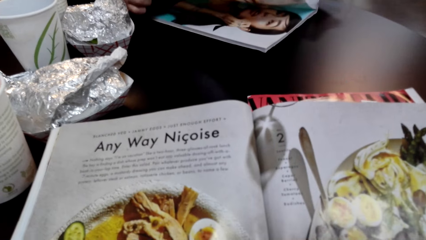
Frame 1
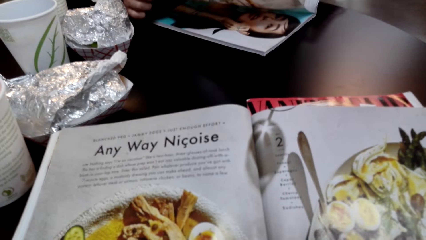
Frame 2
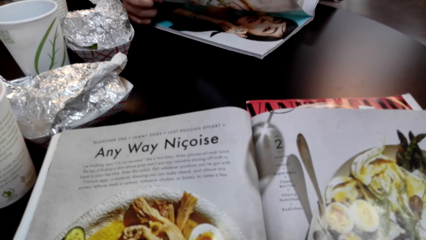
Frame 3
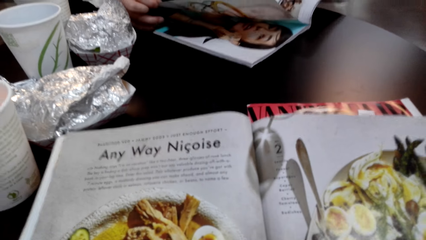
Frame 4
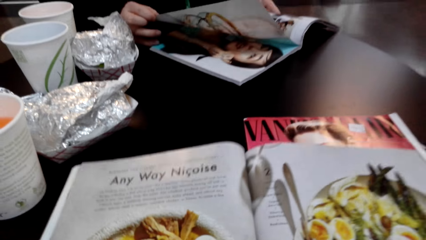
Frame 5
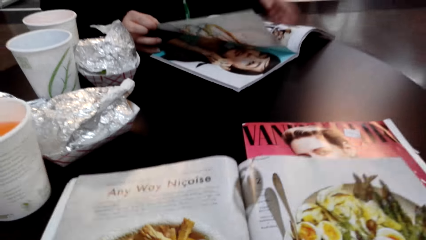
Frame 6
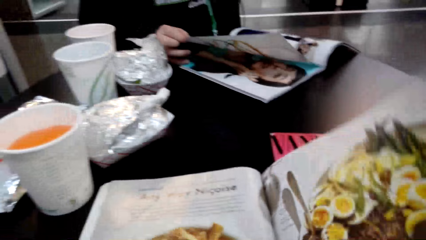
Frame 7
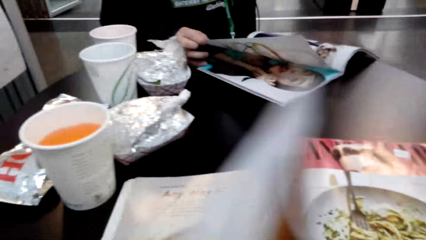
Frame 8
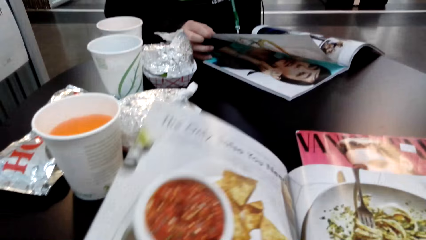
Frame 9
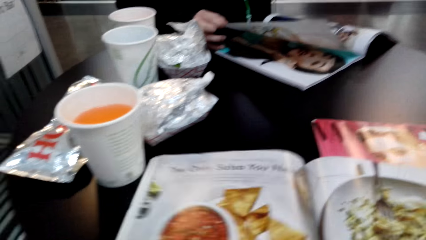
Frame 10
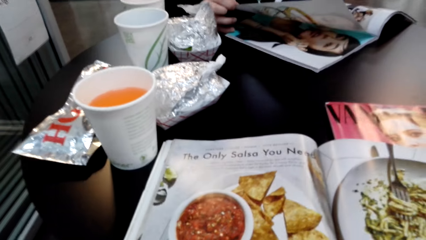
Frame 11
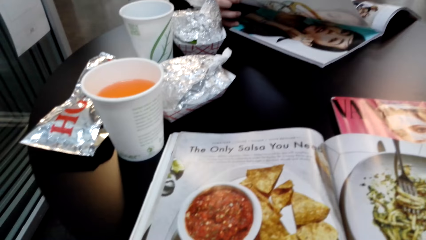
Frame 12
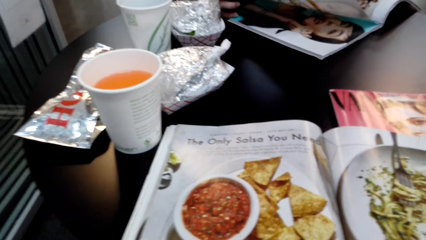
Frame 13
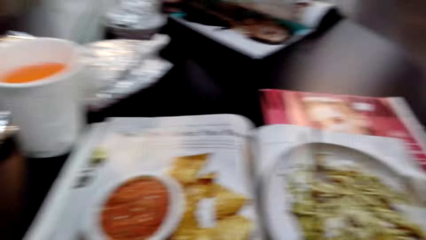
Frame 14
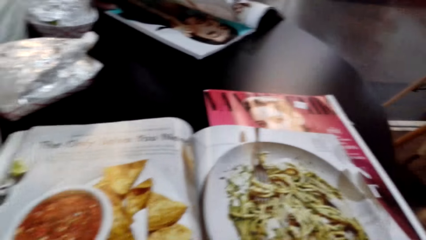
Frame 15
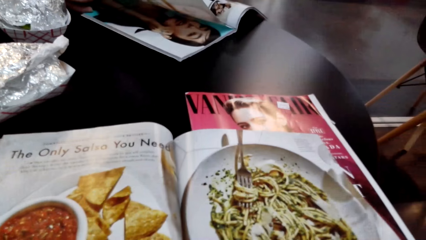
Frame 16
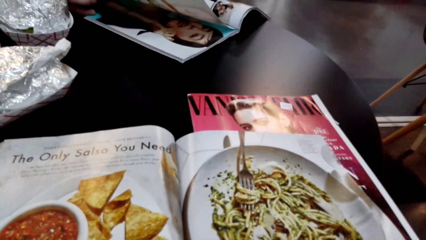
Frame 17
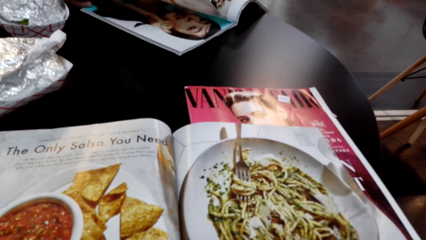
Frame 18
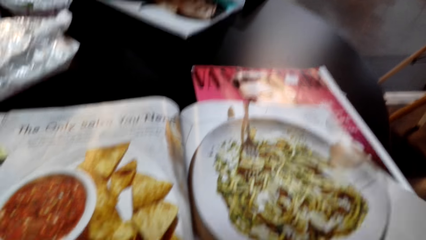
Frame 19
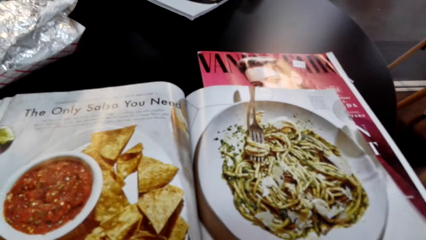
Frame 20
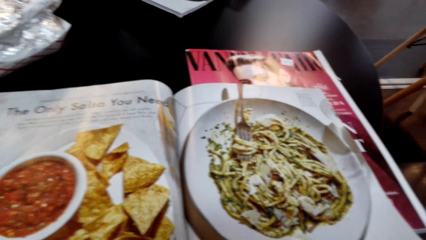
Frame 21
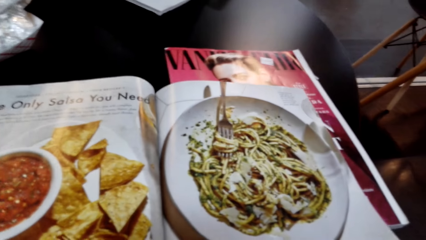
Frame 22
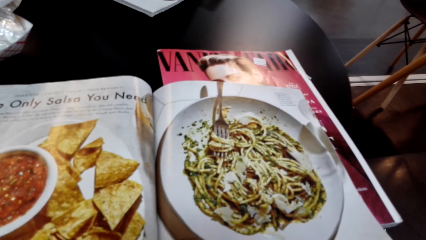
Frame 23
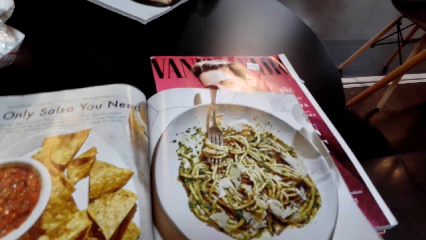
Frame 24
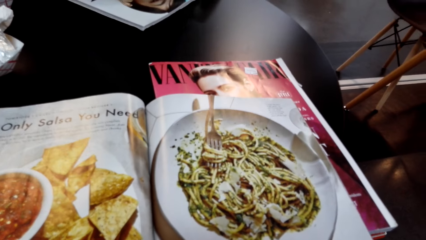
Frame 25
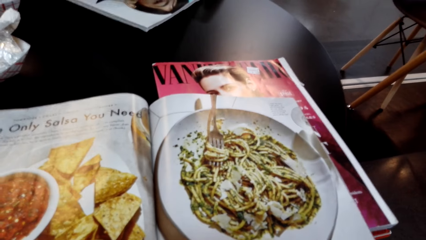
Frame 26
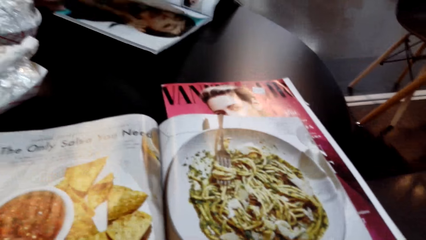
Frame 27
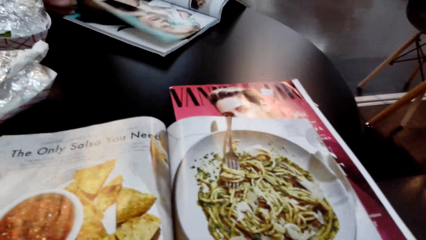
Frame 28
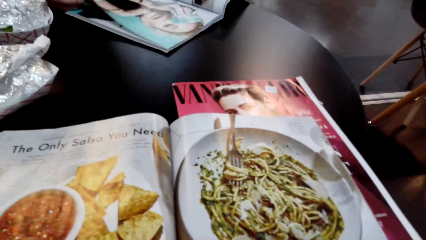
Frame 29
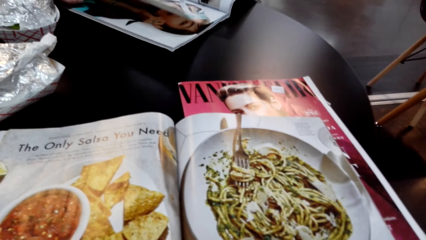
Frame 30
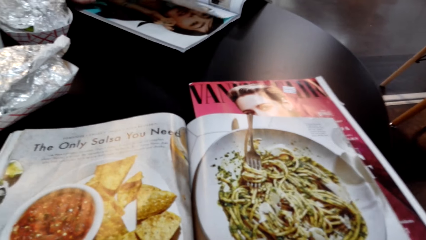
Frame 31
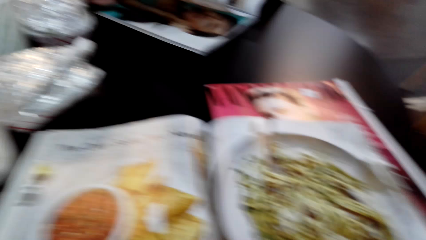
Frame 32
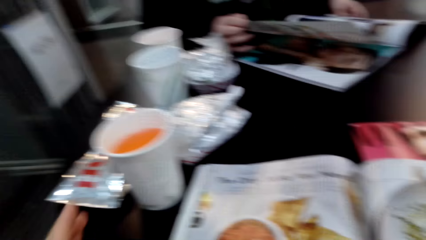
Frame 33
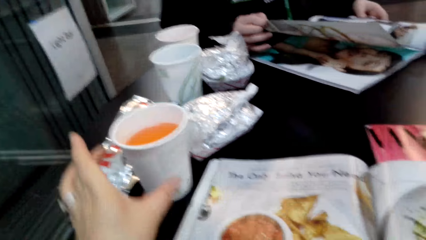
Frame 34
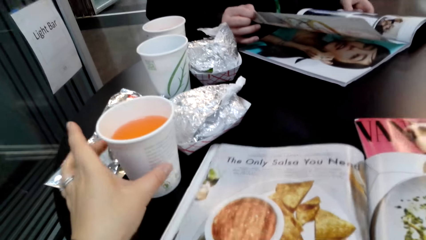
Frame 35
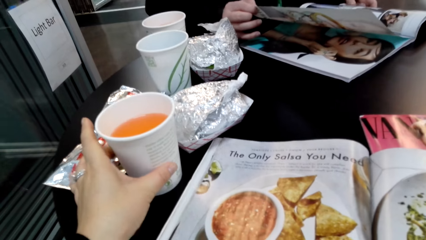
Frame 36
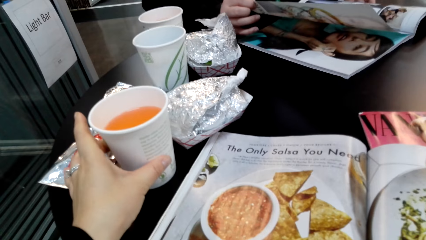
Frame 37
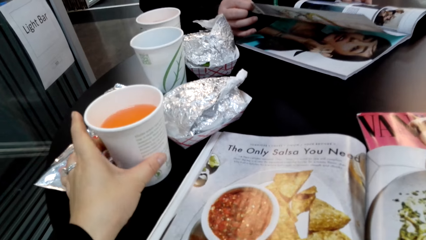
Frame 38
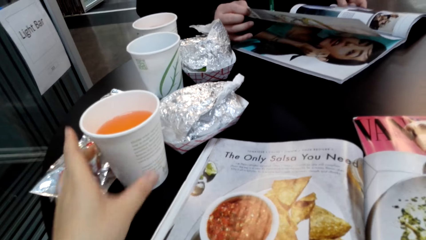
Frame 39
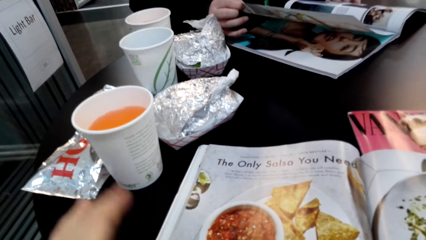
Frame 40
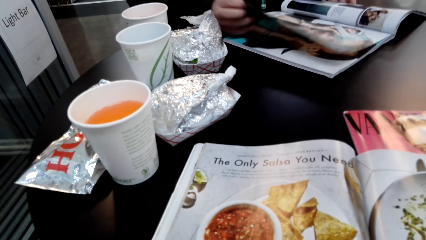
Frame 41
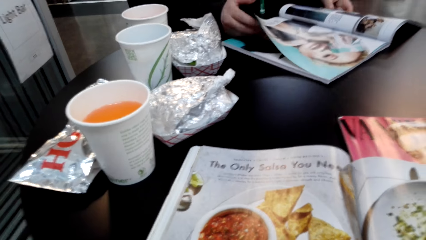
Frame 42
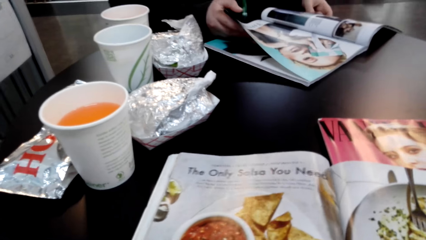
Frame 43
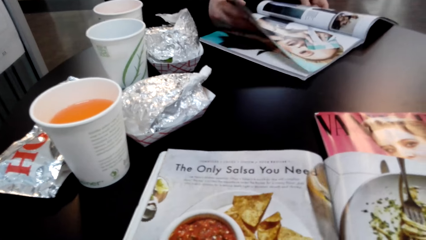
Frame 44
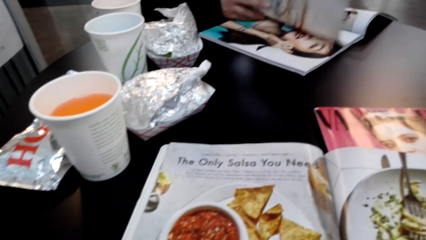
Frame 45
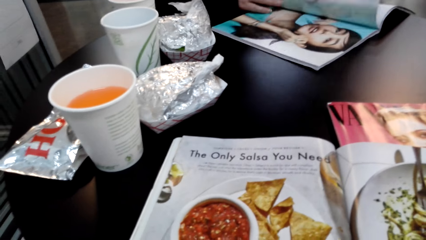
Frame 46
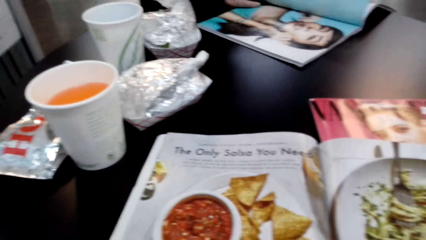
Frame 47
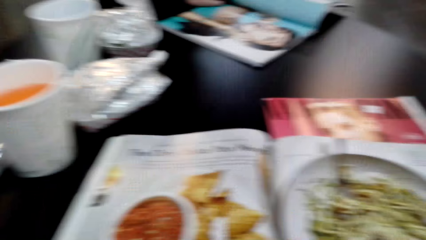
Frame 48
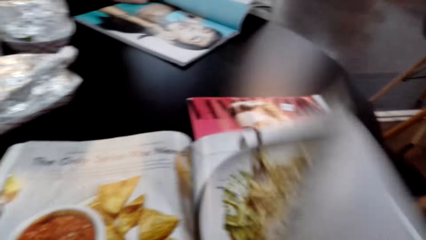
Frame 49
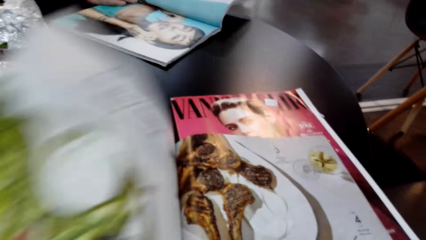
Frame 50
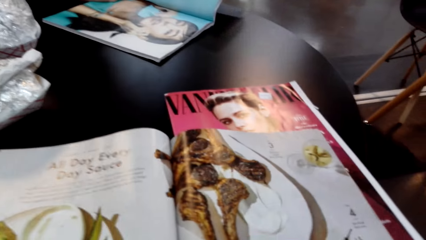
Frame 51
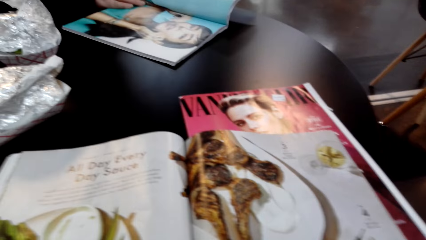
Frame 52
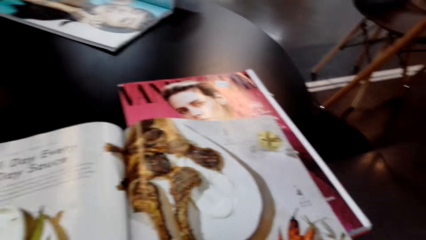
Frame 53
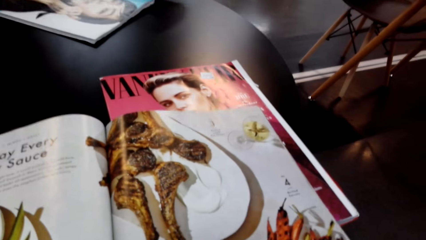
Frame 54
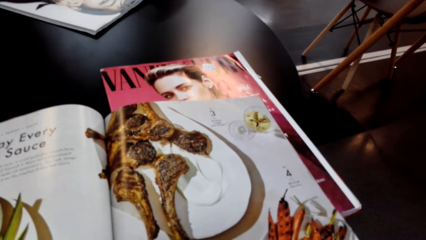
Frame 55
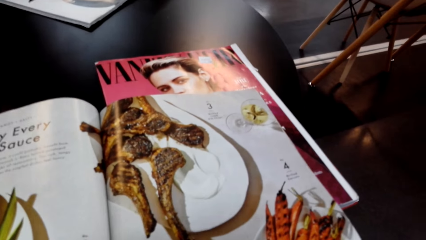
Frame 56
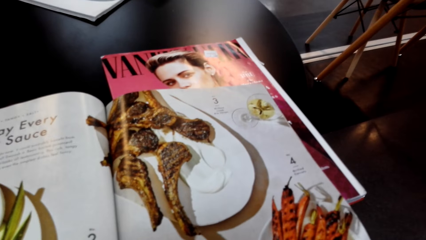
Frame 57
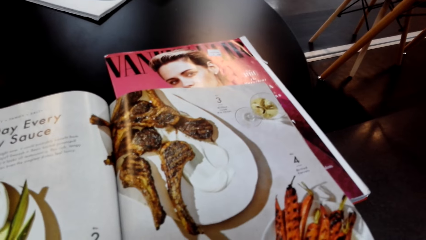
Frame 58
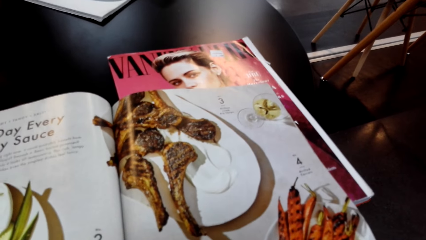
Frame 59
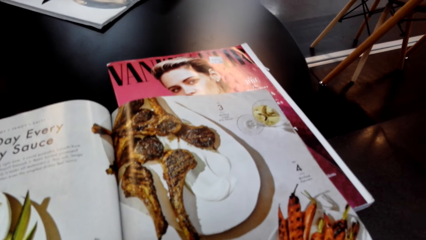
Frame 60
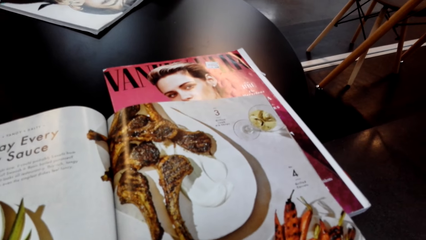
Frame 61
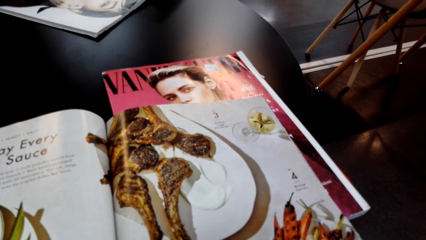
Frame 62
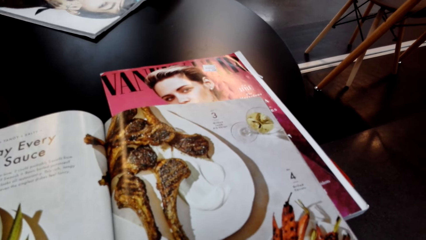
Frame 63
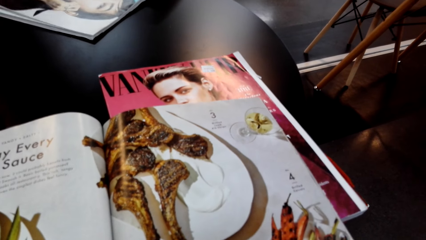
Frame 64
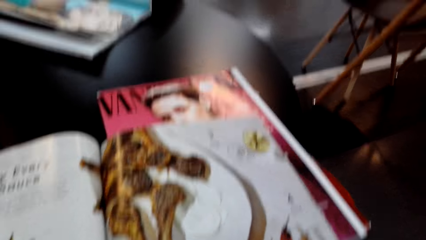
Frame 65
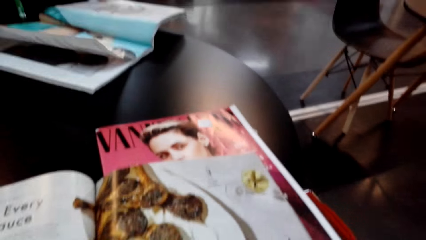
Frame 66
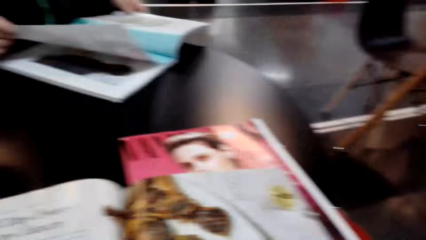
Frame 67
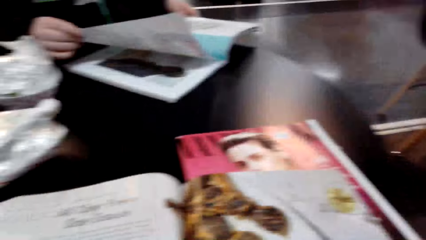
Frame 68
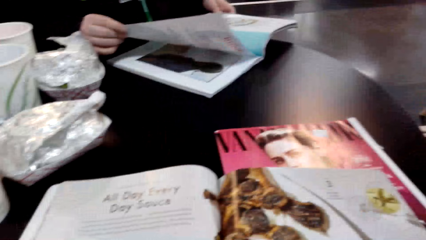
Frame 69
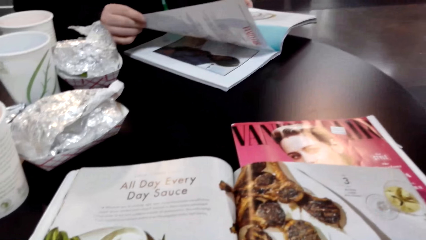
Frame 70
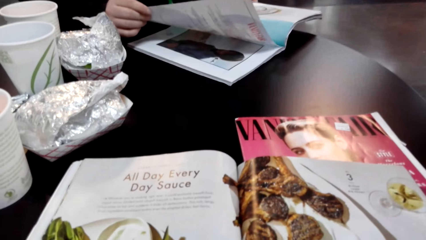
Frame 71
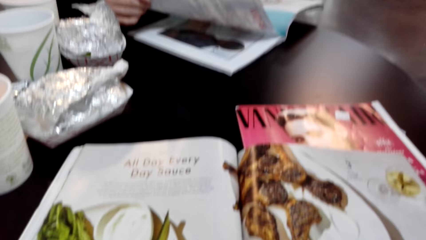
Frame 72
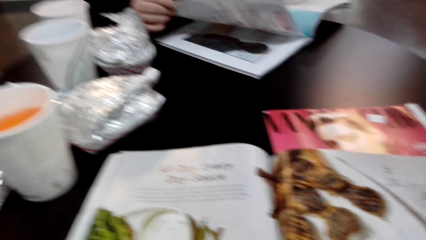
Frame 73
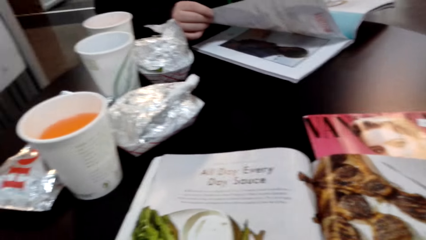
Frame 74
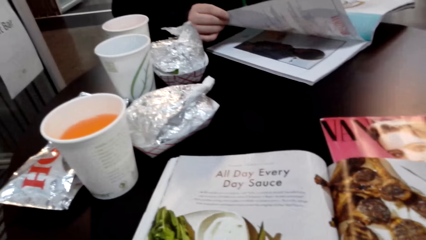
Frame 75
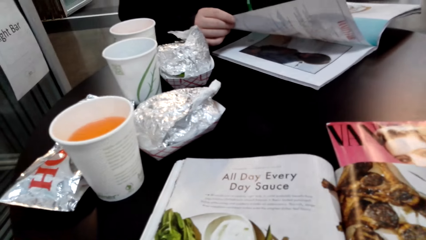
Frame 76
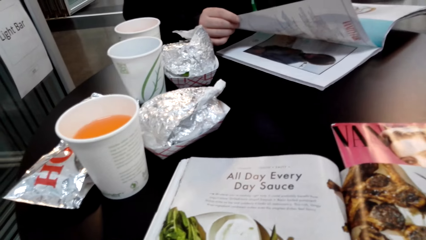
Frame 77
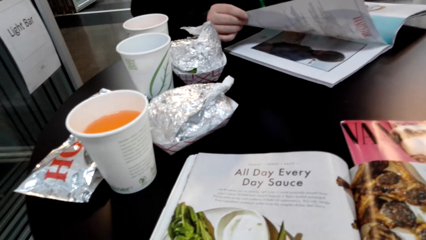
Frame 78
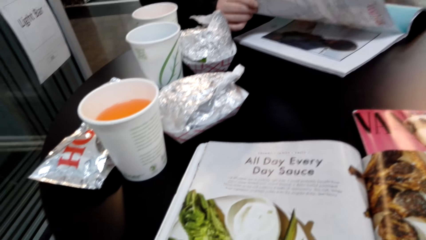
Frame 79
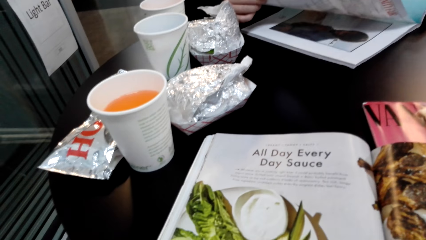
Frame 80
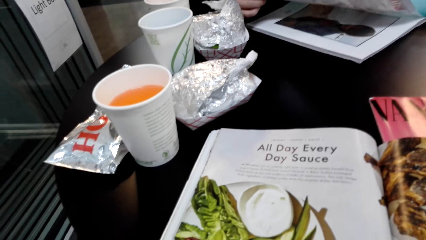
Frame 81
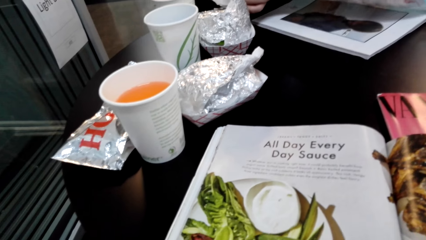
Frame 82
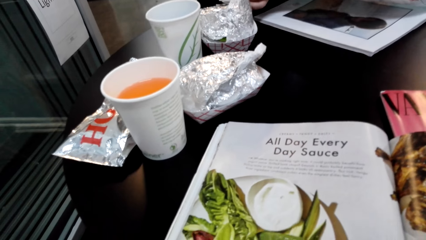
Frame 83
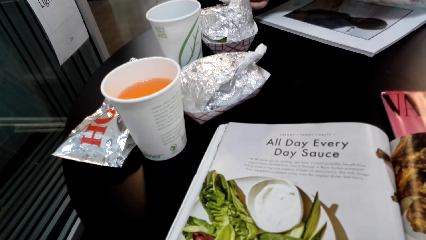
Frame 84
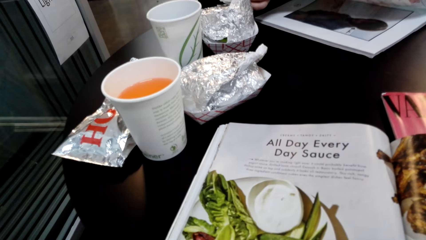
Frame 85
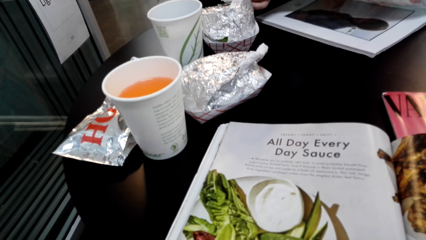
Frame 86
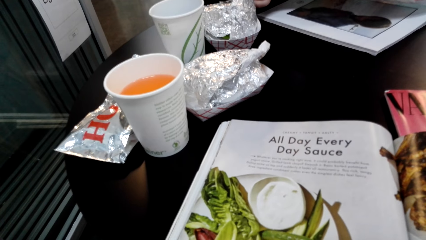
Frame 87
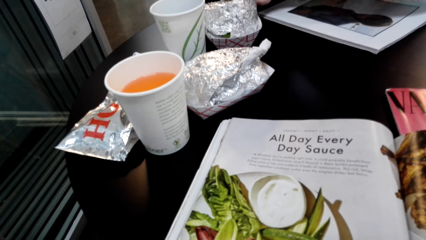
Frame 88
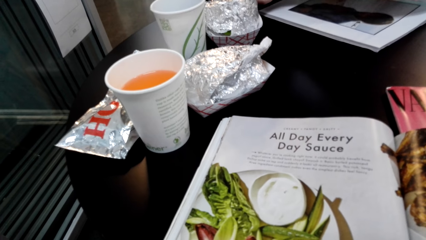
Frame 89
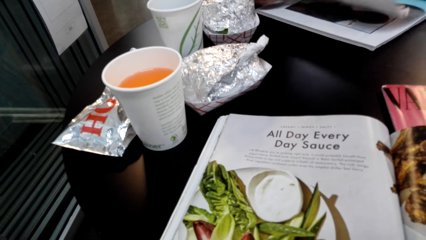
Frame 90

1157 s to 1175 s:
The camera wearer flips a page of the magazine or book. They look at the displayed items in the magazine. They move the glass of juice on the table. They stare at the pictures in the book. They flip a page of the magazine. They look at the displayed items in the magazine. They look at the magazine.
